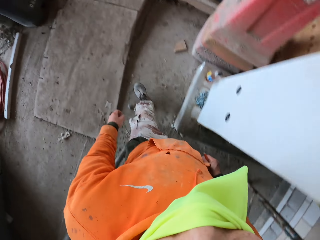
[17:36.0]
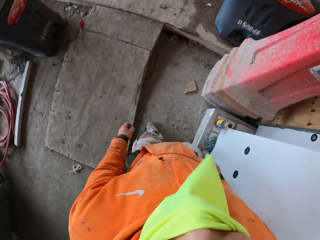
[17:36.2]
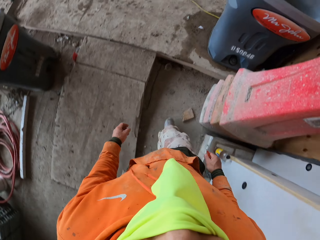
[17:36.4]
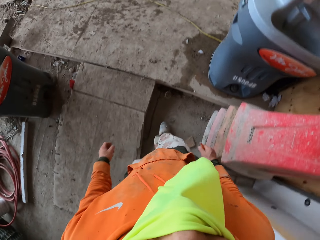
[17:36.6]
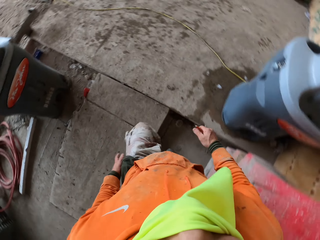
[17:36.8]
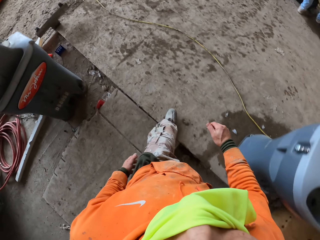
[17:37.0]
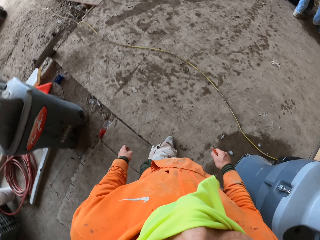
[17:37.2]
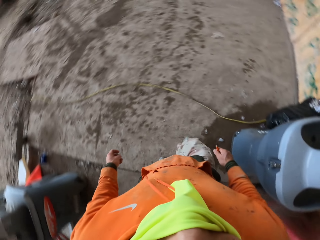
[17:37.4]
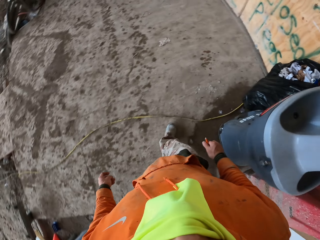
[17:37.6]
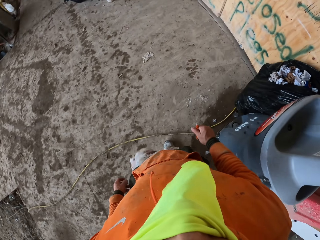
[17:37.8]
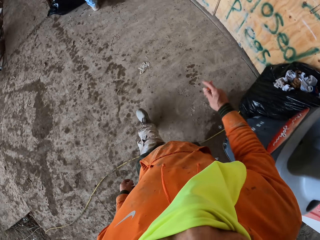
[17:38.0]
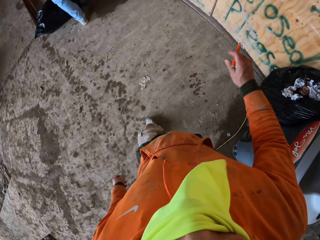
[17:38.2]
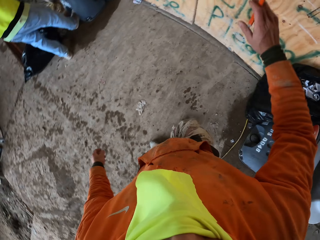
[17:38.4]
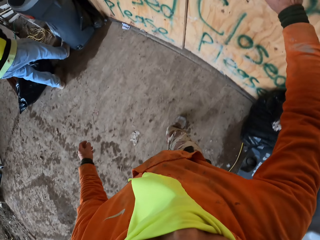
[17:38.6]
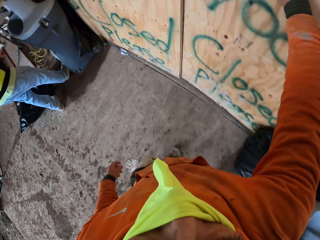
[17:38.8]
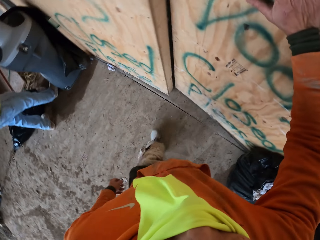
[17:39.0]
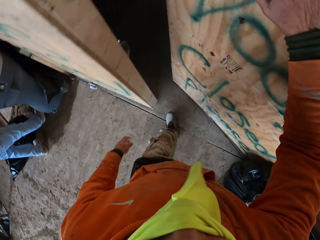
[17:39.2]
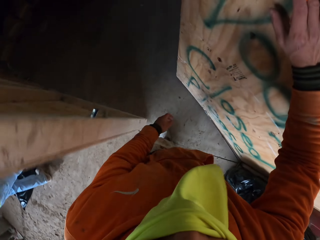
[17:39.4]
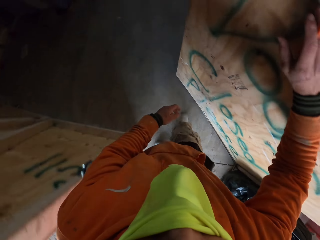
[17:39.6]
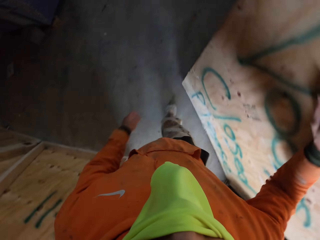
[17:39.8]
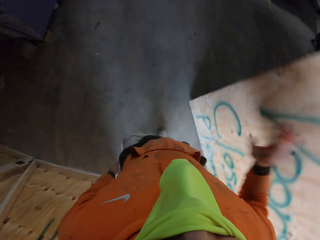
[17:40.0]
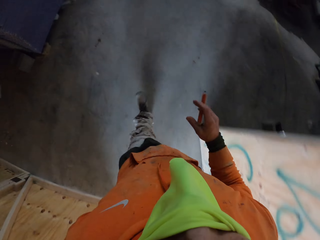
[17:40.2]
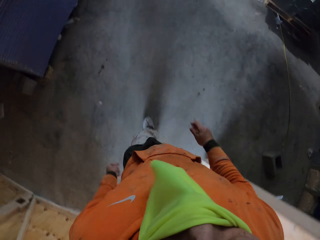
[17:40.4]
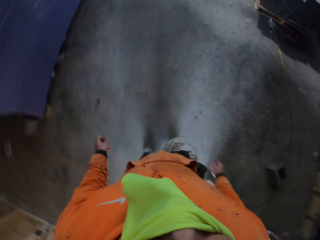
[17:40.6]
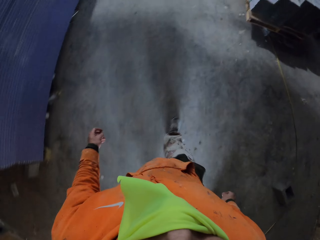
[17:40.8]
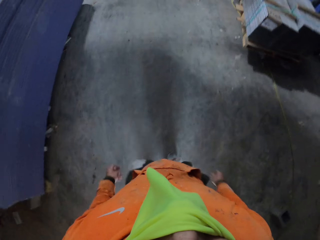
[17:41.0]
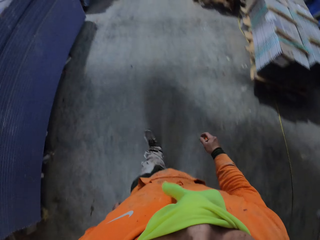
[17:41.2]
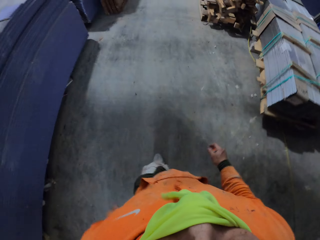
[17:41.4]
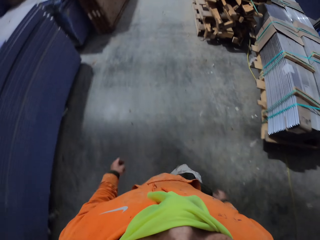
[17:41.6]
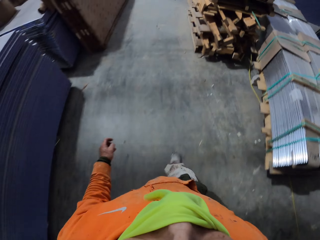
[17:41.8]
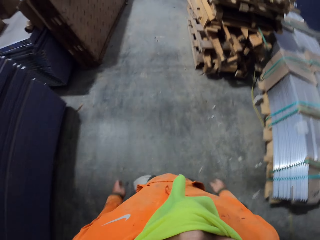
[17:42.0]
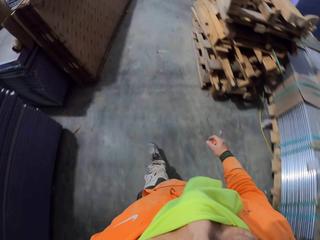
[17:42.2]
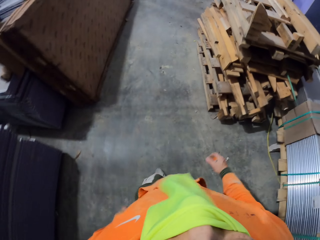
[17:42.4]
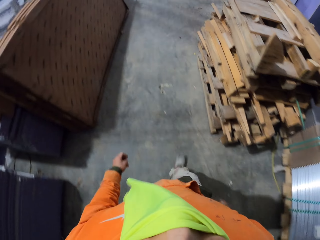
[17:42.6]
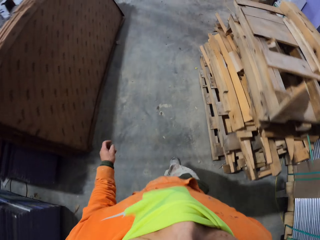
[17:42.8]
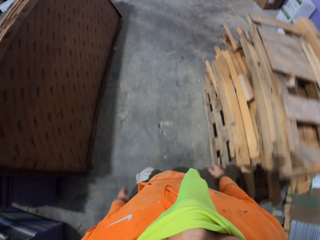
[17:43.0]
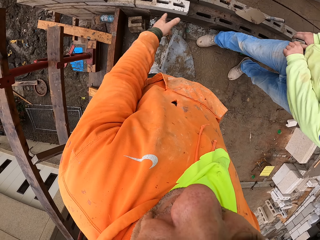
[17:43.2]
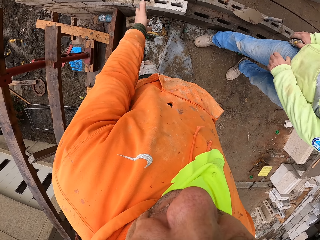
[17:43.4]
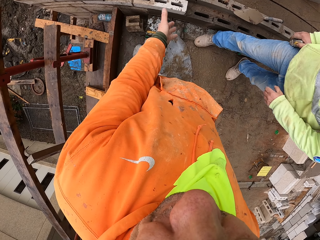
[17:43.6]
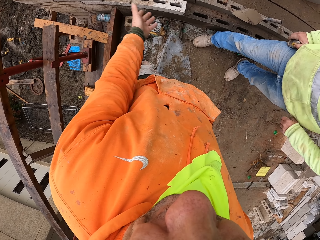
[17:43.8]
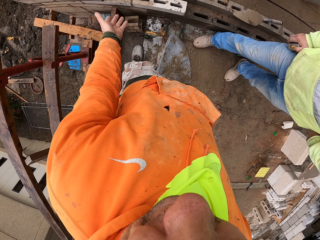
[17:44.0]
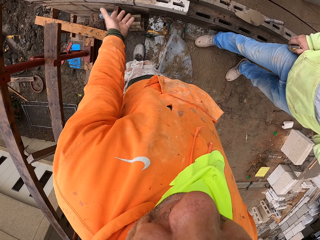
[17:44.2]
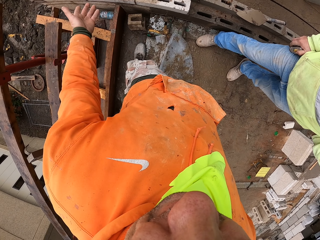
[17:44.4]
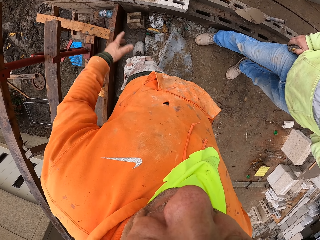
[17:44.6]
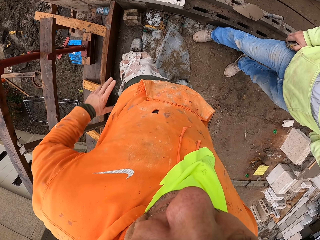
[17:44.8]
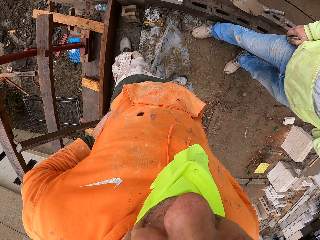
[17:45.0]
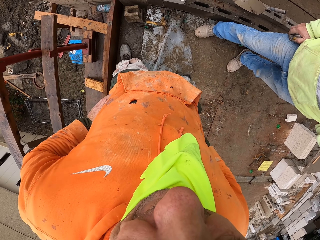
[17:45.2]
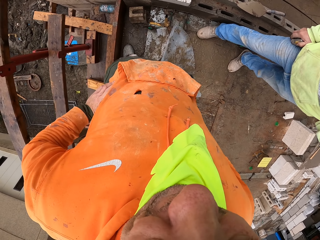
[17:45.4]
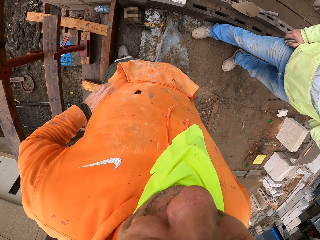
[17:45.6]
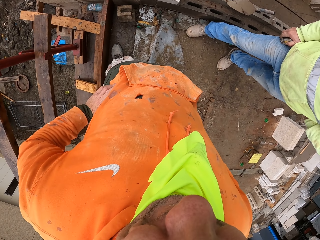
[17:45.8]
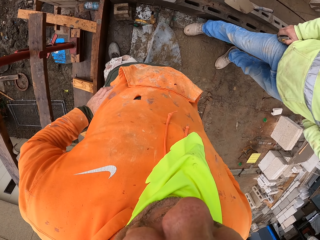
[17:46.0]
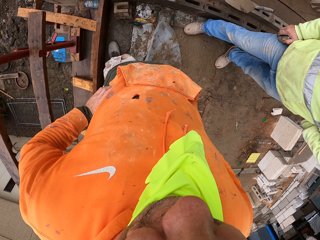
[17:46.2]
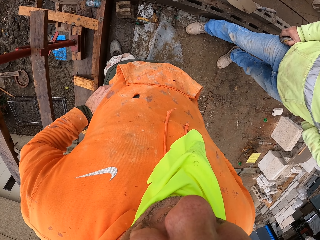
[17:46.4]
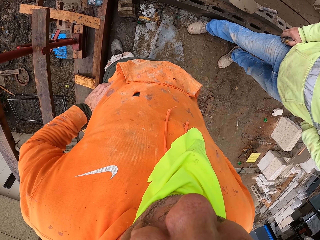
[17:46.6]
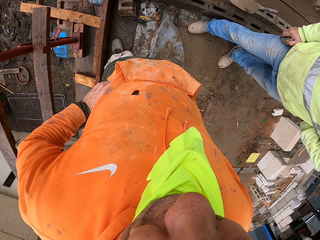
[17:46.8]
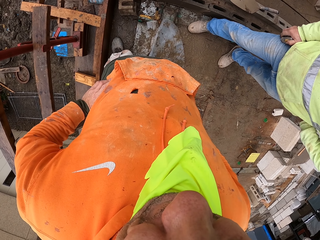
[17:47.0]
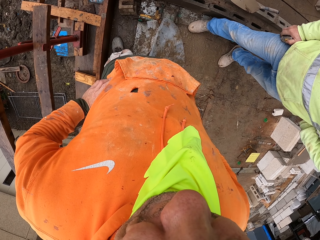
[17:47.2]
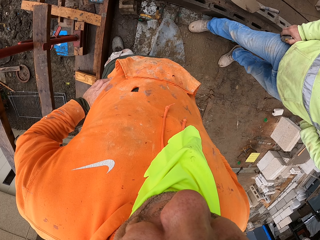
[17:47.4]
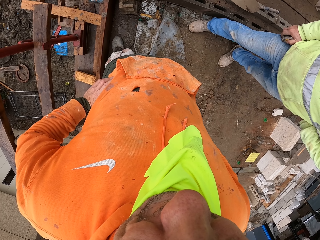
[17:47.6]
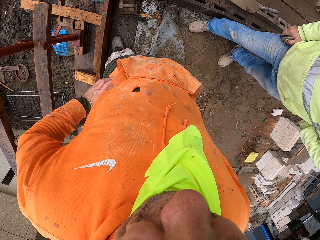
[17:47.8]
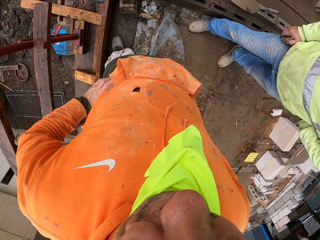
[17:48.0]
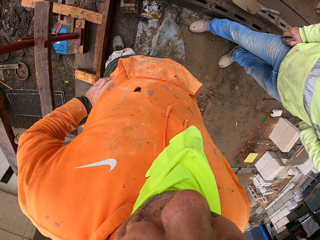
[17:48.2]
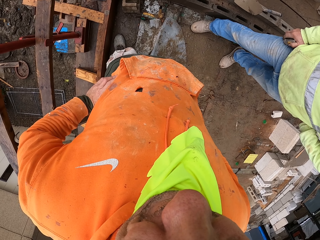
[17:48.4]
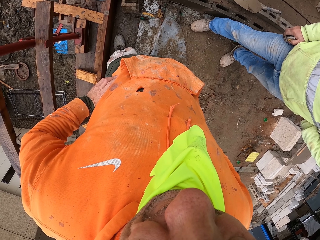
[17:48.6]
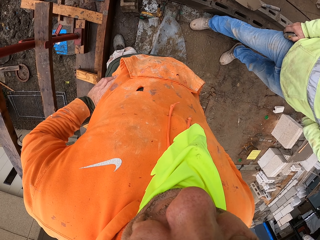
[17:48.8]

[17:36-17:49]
A person stands at the construction site. The camera wearer opens a door. They walk in the store room. They walk around the construction site. They converse with a man.

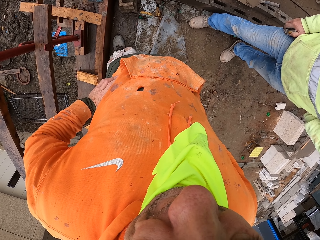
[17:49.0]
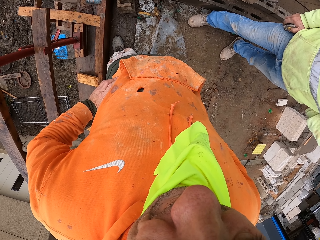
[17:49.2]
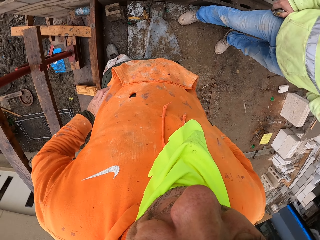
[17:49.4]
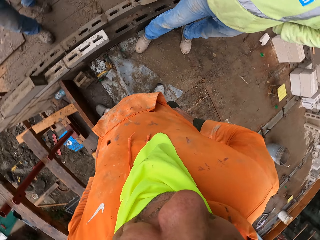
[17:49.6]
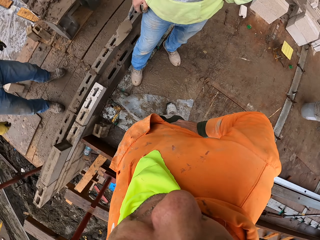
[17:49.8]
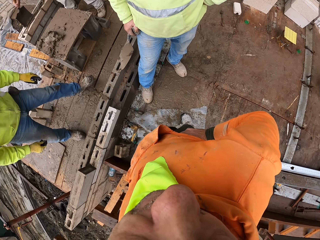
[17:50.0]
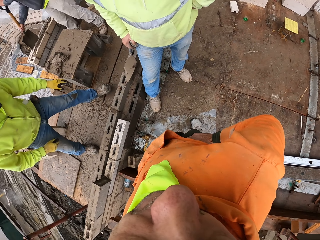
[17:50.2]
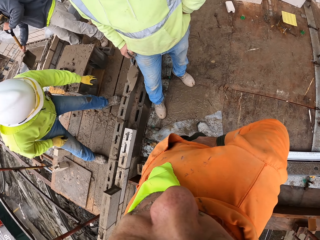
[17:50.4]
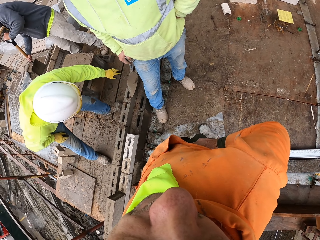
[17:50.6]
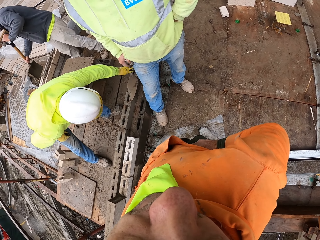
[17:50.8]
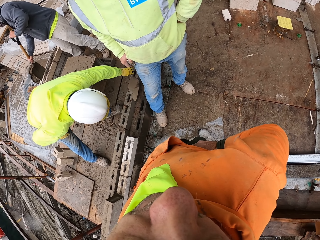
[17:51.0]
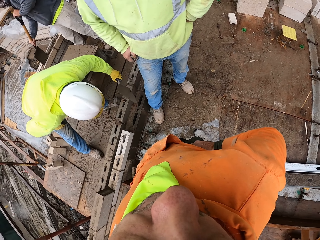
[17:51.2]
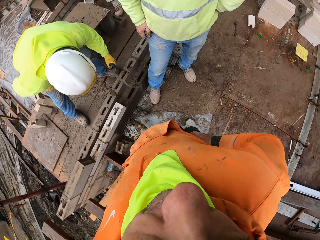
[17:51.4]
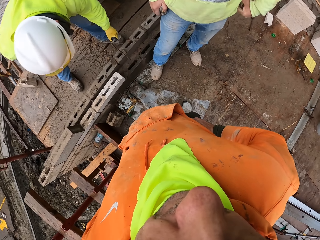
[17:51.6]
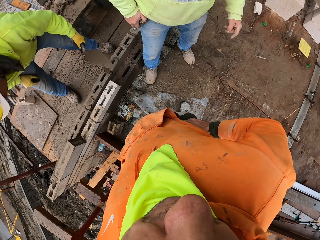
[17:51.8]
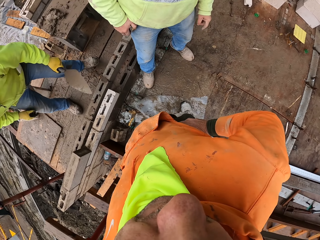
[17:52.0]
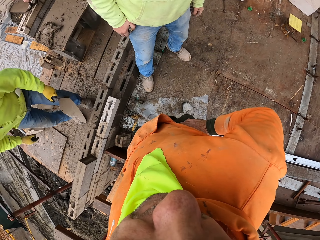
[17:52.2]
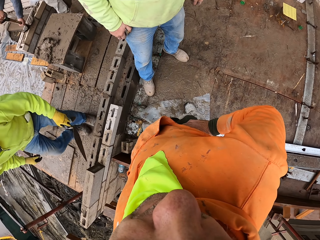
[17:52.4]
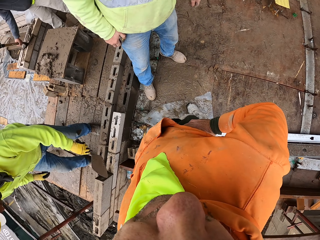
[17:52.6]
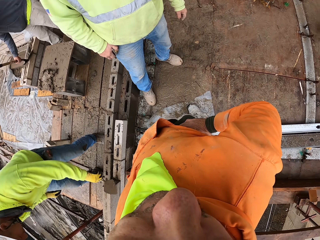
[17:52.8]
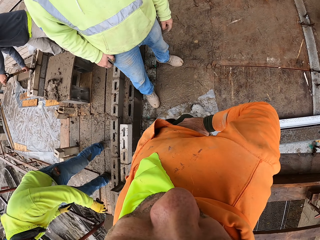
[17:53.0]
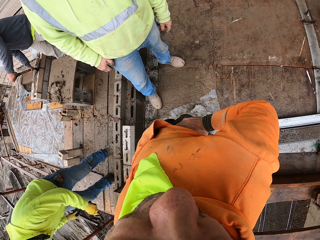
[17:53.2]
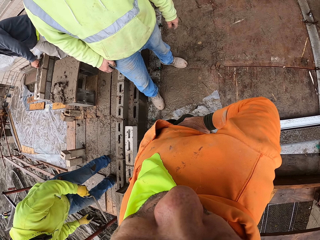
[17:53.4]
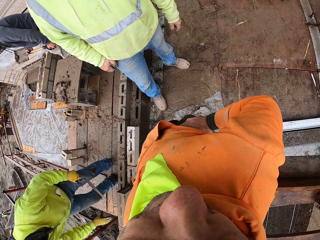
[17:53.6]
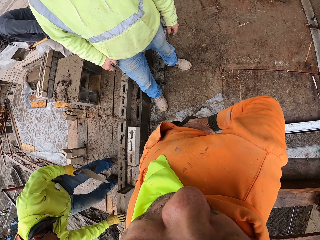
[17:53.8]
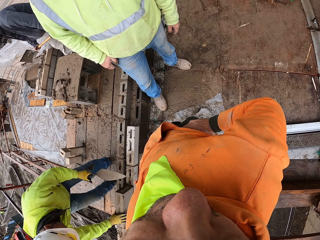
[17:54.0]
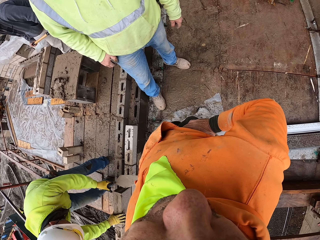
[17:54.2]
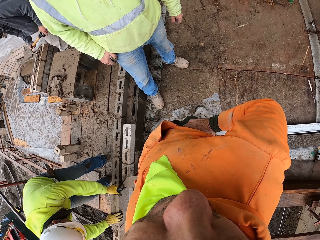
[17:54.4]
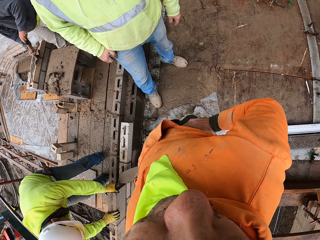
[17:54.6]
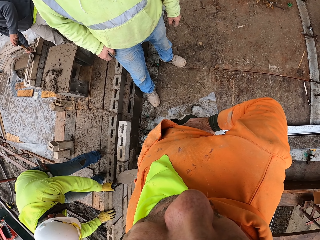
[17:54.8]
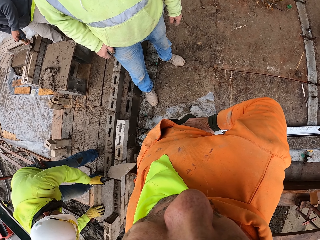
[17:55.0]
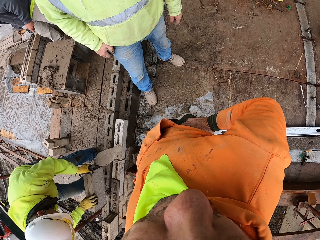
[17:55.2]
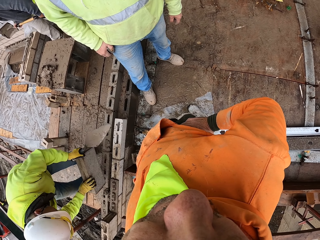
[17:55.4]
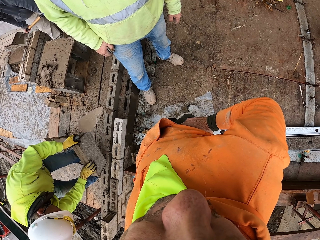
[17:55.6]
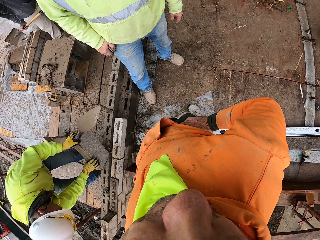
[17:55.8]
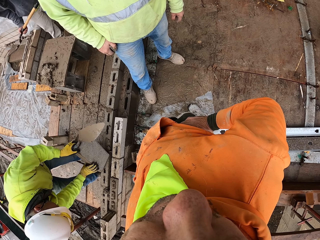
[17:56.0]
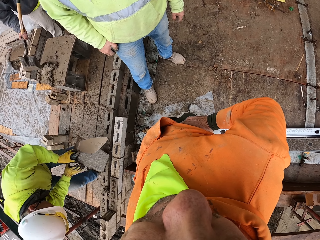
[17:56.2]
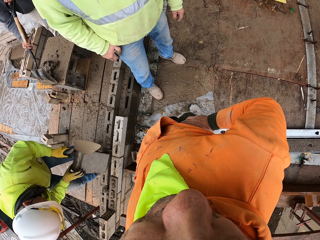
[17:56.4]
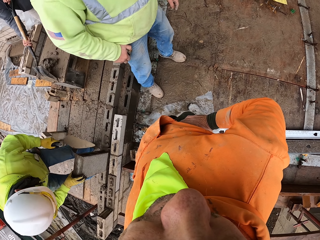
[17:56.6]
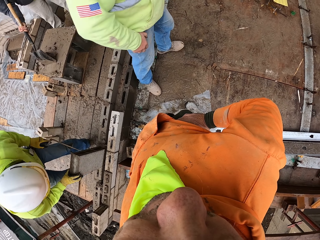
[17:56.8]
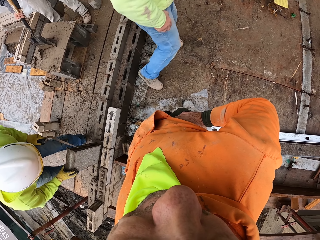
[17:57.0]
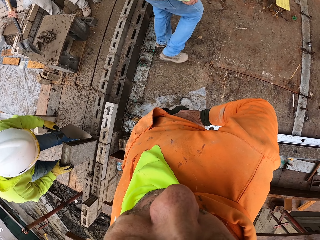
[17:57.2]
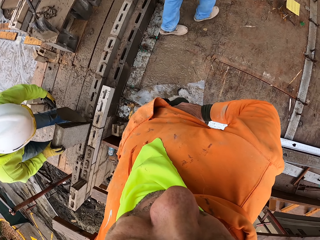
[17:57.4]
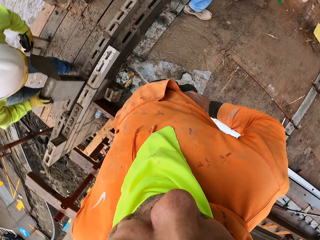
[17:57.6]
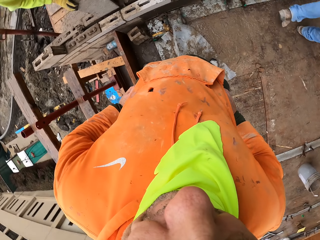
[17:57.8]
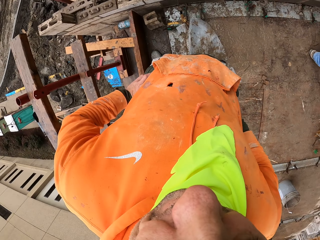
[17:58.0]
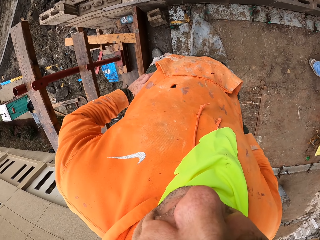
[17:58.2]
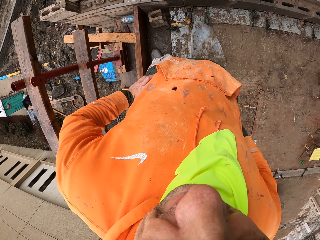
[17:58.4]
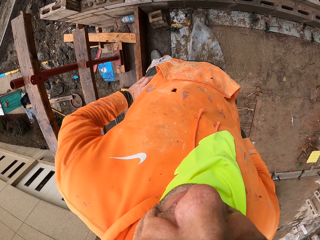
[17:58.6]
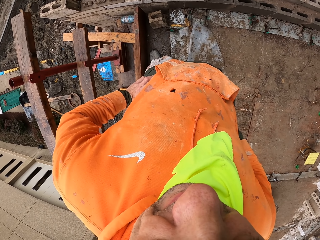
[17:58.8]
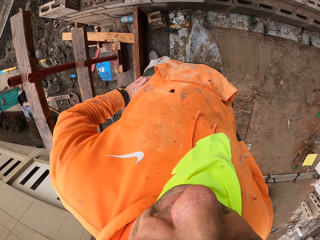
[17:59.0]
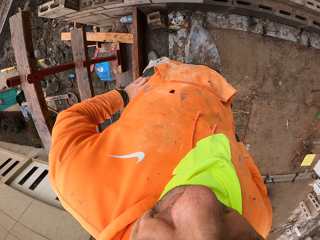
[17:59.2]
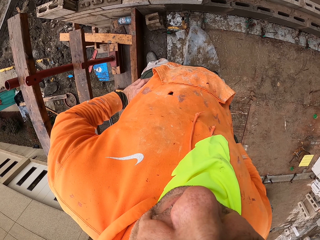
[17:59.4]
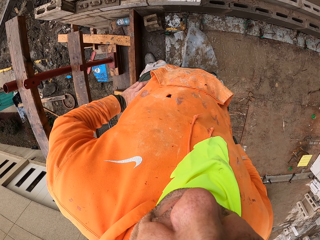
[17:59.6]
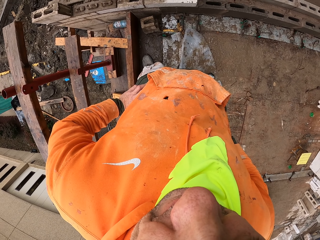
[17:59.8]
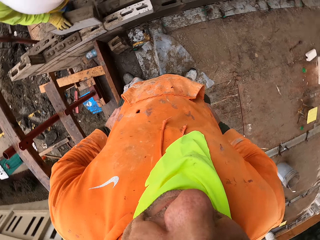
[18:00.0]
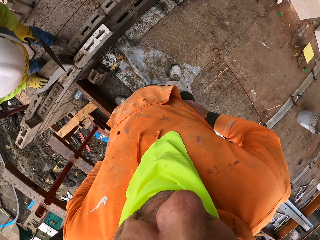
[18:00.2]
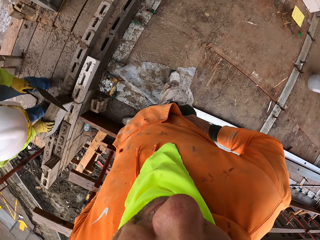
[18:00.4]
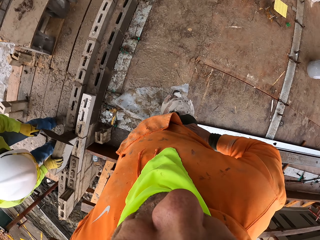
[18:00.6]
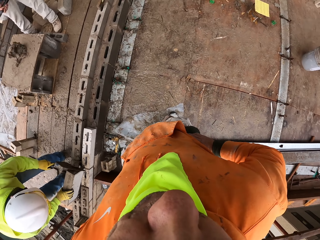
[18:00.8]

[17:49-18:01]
A person walks towards the camera wearer. Another person puts concrete in a hollow block. The first person picks up a trowel and walks at the construction site. A man picks up cement with a spade. The first person picks up a hollow block or brick and places the hollow block on a wall. Another person walks around the construction site. The second person mixes concrete. The first person cleans the hollow block with the trowel. The camera wearer stares at another person. They walk at the construction site.
